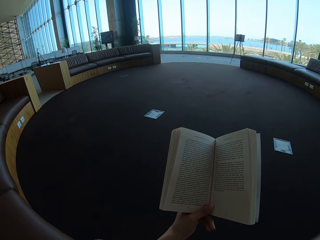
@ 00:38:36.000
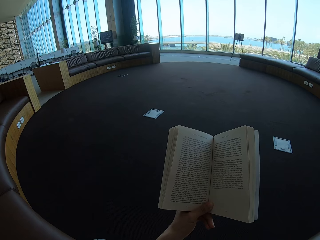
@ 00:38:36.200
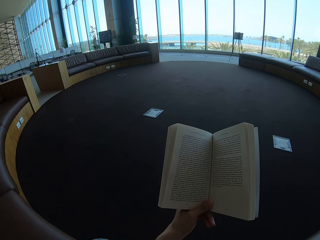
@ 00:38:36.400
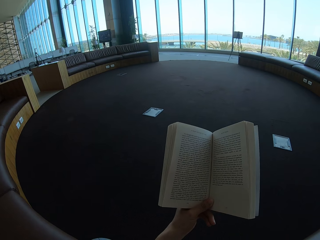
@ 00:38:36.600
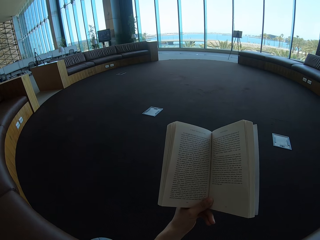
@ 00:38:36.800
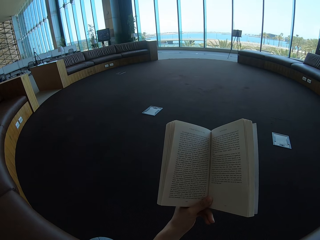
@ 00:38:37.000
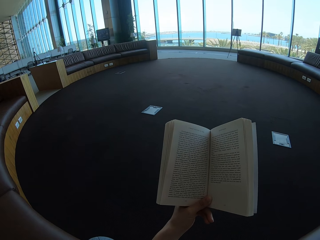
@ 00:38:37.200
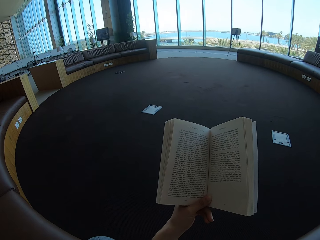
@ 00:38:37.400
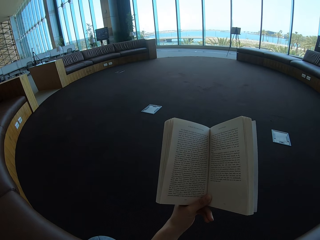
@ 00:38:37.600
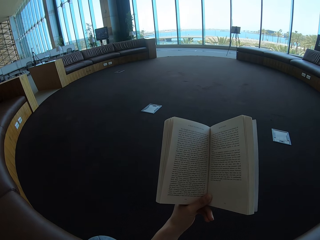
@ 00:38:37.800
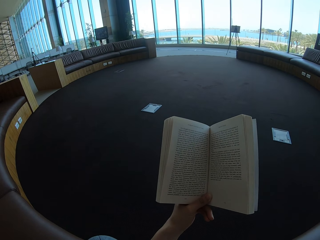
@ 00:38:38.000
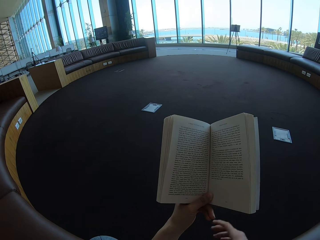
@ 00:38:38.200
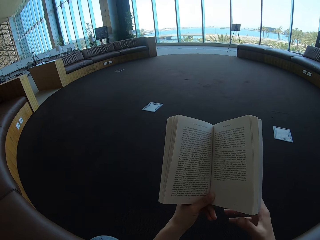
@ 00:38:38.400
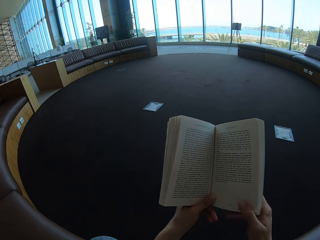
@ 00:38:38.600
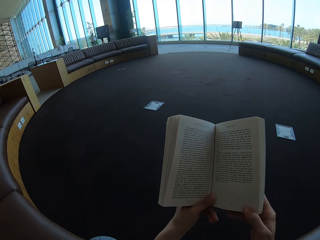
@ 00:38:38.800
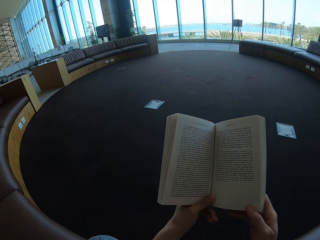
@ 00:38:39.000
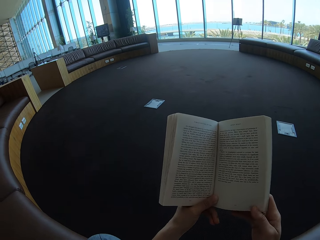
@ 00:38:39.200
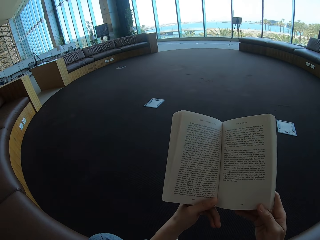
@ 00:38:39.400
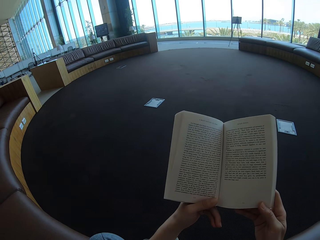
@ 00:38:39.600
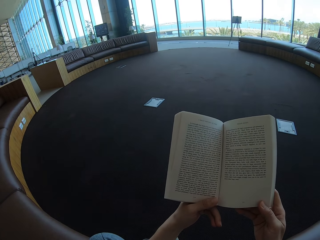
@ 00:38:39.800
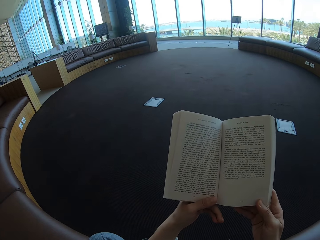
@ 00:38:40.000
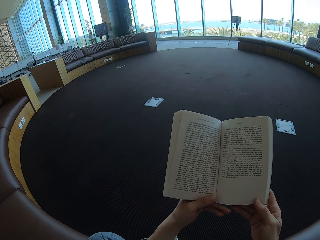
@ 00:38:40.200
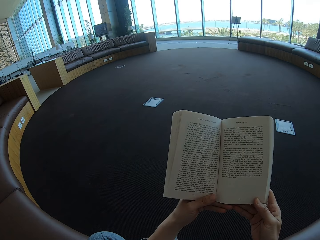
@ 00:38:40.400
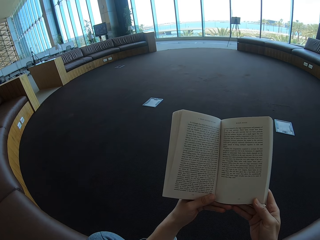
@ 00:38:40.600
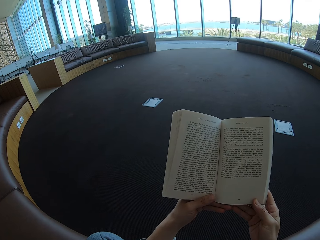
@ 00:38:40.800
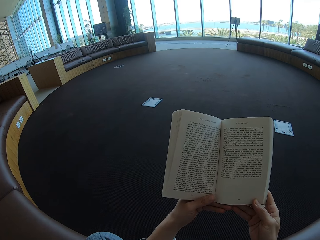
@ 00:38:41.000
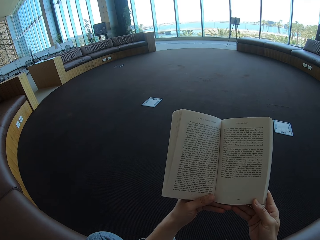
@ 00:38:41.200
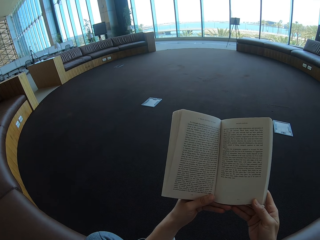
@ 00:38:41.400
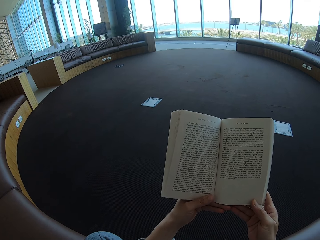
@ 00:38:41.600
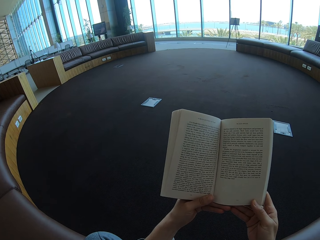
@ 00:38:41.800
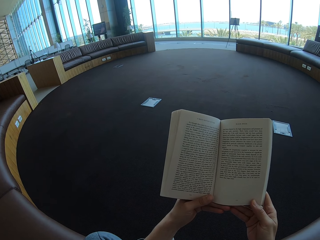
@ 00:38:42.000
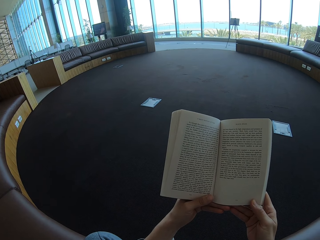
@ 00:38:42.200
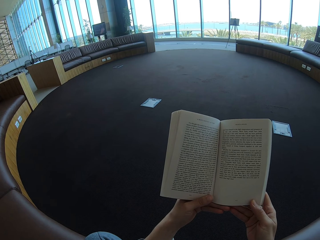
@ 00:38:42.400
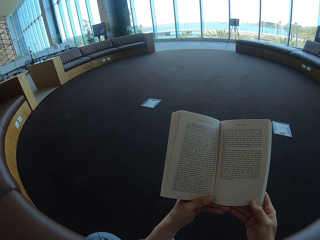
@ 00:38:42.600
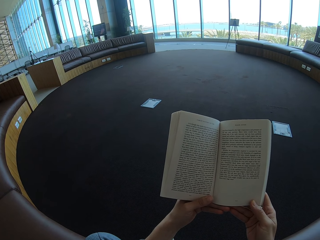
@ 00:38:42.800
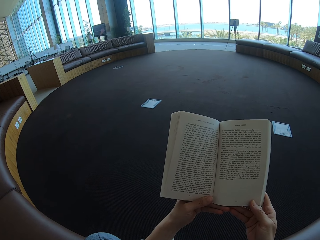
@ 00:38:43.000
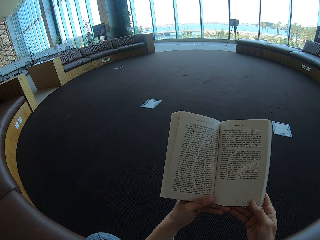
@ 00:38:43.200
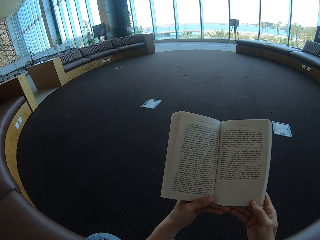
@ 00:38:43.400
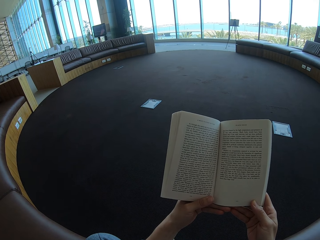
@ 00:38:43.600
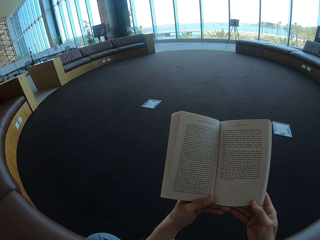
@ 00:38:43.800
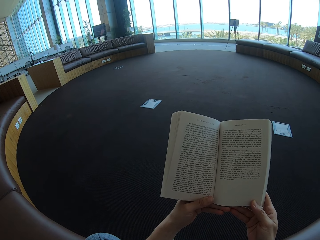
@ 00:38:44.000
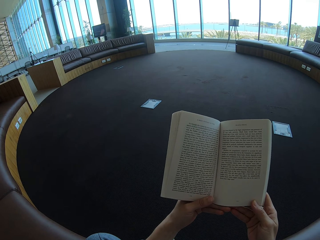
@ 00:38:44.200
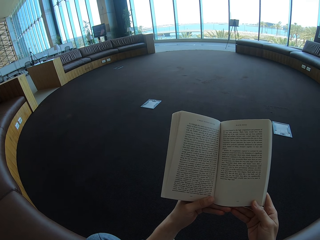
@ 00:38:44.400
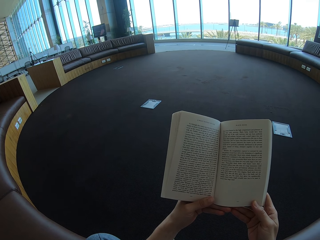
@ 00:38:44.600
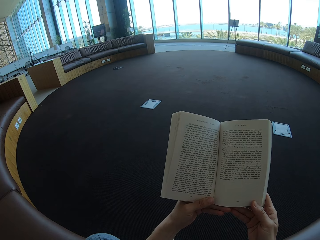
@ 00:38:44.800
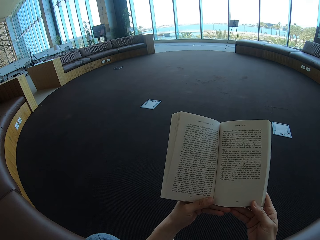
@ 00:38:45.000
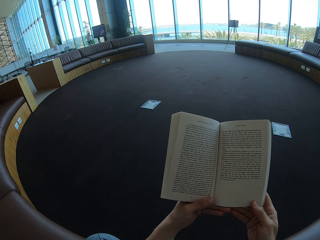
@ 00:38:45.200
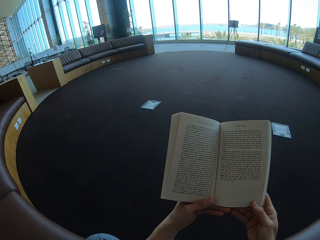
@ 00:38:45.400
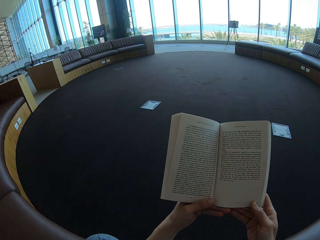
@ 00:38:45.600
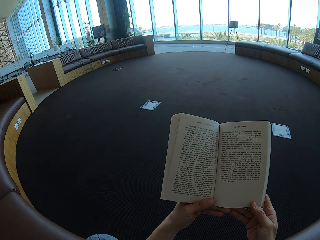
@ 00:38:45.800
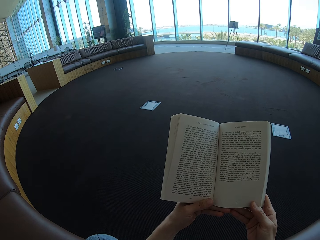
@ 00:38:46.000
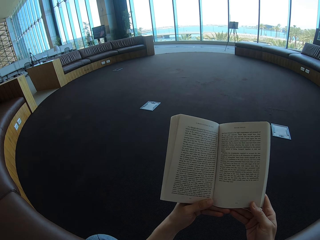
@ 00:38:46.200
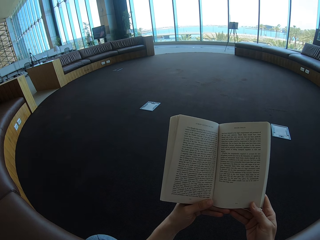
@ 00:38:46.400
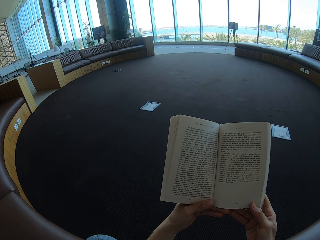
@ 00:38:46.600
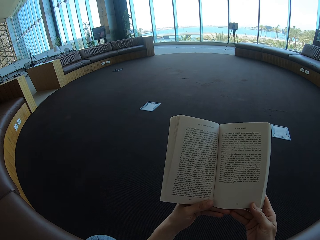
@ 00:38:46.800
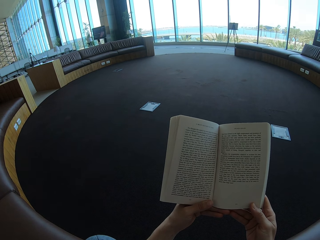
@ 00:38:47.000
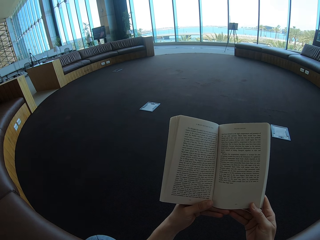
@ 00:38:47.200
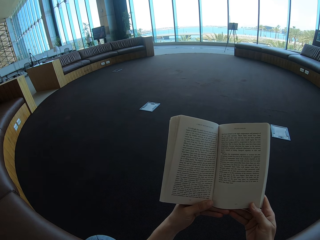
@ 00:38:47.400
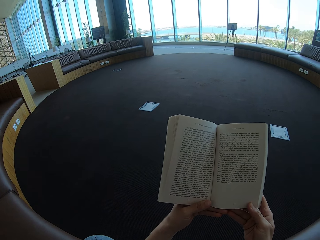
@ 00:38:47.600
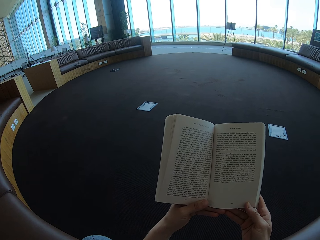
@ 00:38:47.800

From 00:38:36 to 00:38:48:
The camera wearer holds the book with both hands. They read the book.

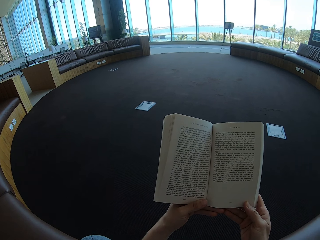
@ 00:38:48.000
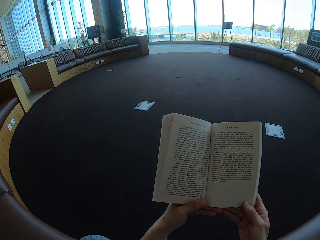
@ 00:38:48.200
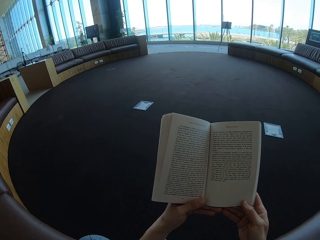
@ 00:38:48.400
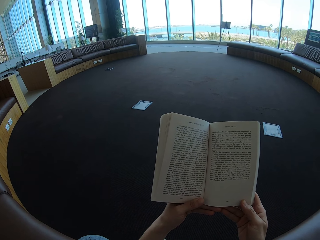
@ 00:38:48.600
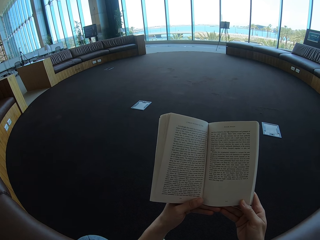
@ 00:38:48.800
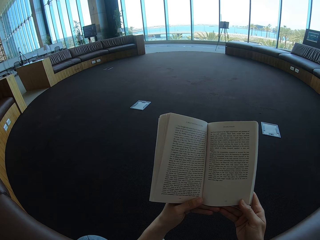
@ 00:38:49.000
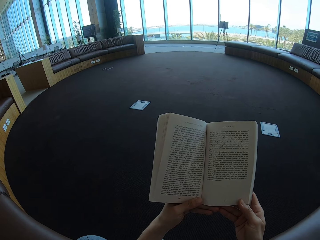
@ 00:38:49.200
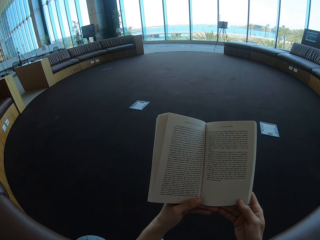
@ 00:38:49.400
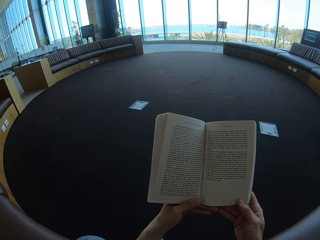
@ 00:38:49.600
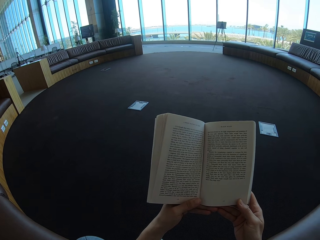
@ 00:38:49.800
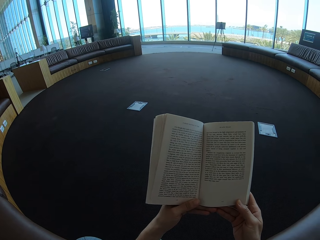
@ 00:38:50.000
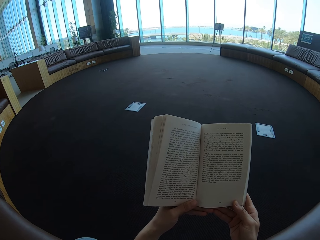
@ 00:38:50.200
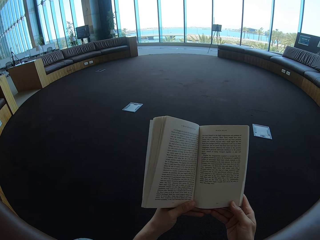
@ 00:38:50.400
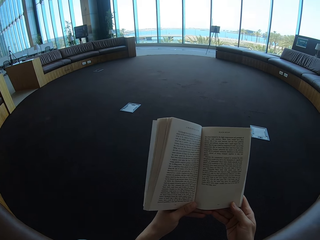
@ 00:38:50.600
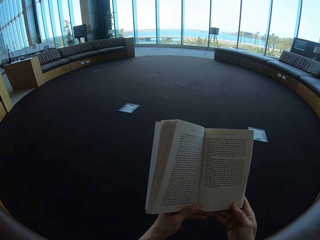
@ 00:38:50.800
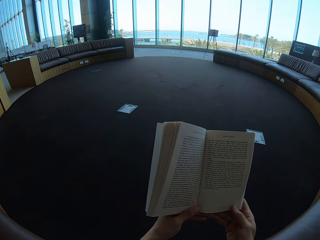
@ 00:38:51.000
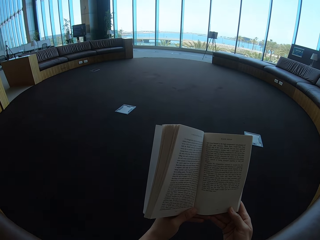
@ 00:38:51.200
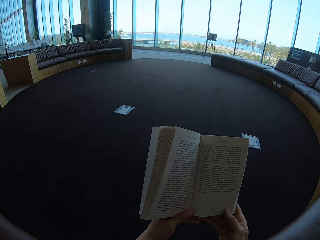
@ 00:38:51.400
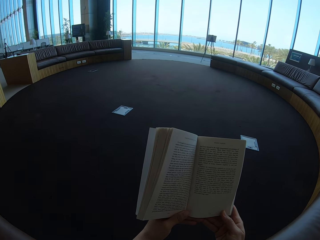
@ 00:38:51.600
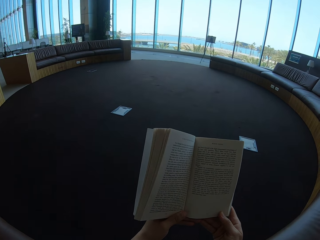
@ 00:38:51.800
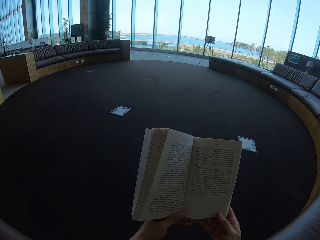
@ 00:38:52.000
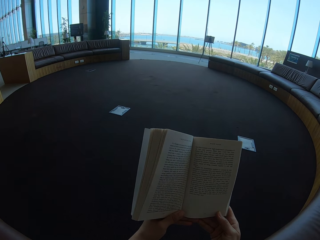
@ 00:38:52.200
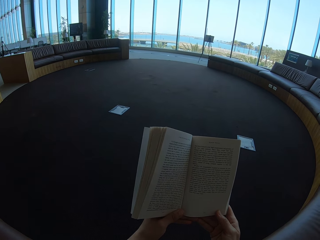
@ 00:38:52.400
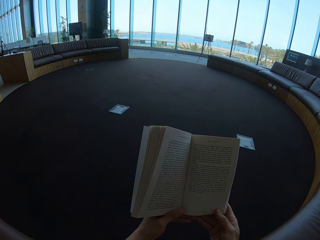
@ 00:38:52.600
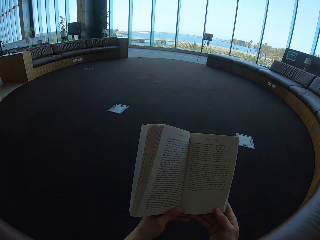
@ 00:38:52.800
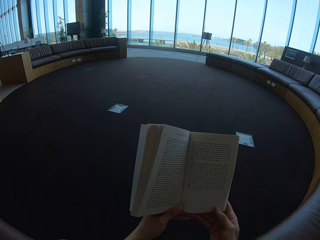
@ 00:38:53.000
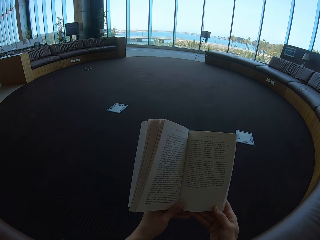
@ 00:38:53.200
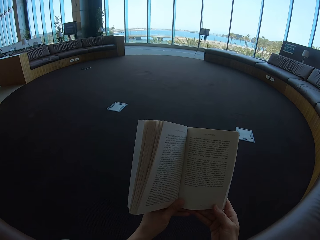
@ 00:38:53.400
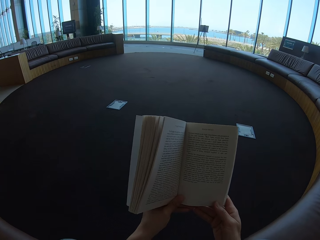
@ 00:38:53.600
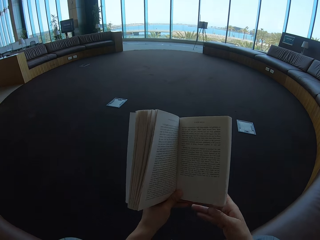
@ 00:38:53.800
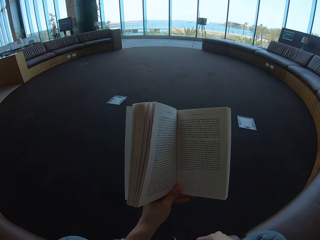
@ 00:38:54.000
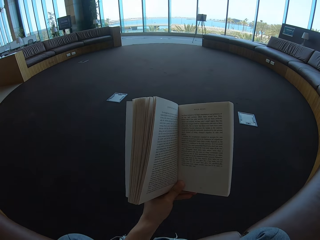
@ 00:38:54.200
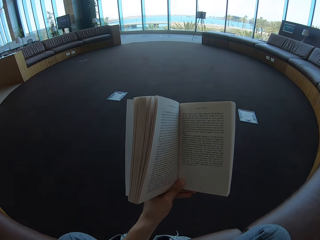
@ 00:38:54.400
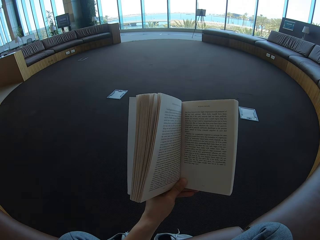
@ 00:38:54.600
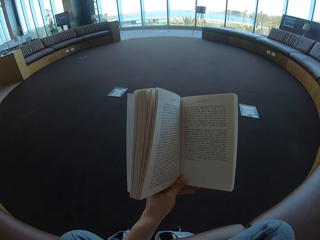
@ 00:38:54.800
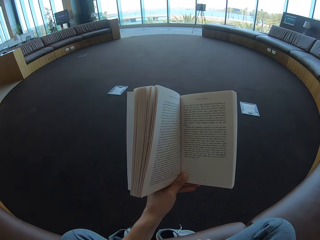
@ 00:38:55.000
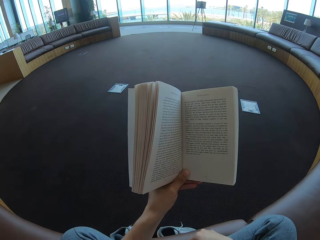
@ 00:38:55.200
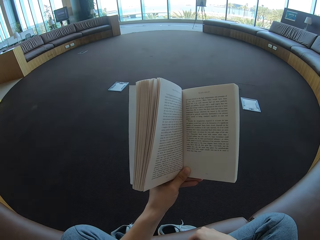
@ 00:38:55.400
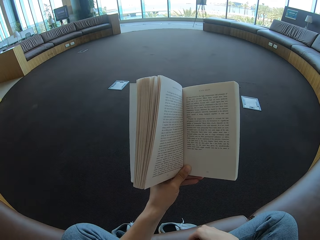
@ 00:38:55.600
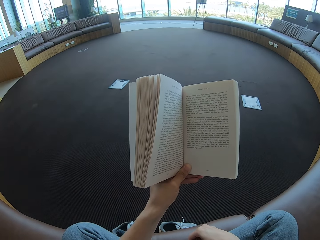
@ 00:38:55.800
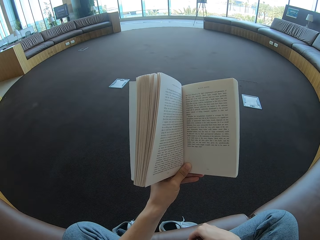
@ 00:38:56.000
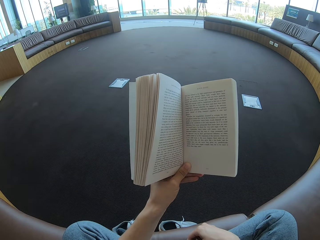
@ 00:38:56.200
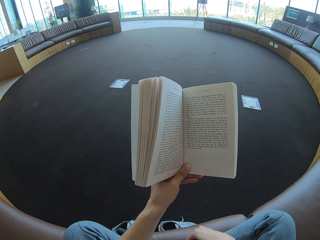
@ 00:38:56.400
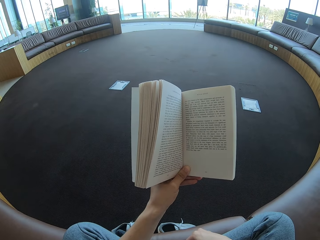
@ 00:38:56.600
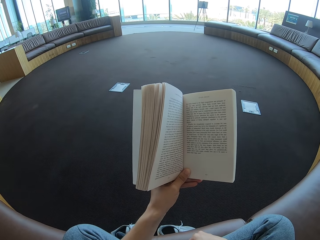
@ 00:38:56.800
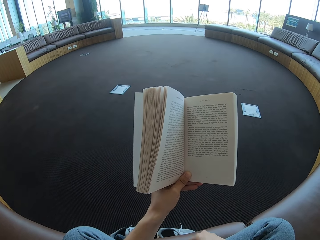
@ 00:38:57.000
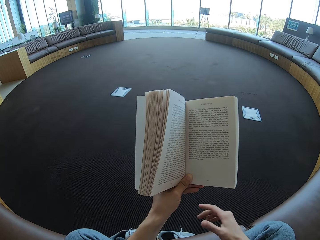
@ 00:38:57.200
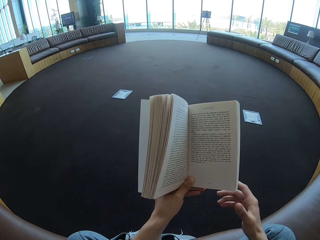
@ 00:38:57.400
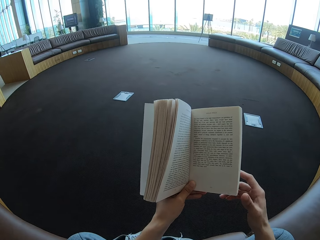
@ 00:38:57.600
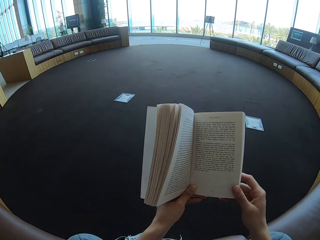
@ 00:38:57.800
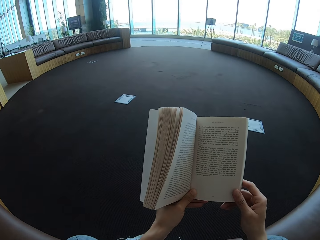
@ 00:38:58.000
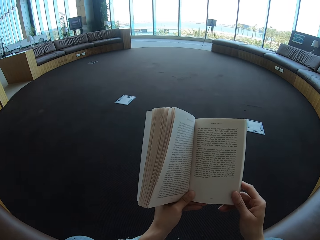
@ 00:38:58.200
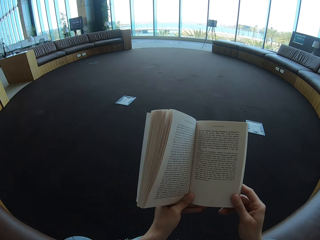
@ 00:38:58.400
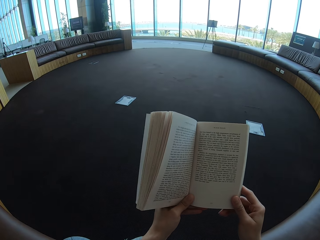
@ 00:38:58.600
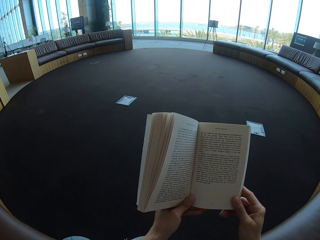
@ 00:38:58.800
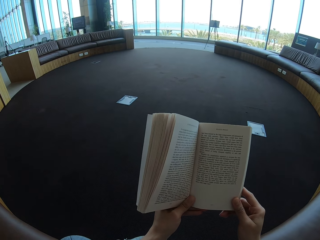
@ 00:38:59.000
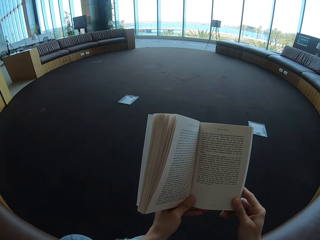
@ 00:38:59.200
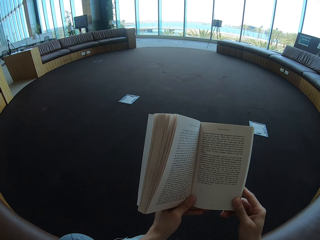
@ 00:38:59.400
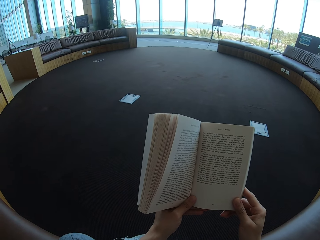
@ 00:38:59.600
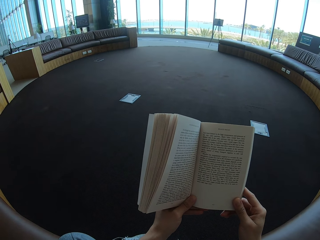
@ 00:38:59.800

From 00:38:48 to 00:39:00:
The camera wearer holds the book with one hand. She moves her hand. She reads the book. She holds the book with both hands. She reads the book again.
